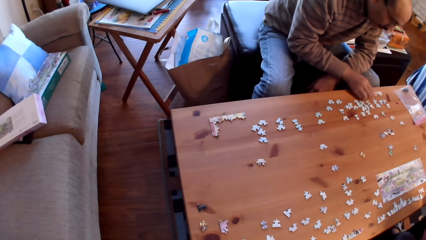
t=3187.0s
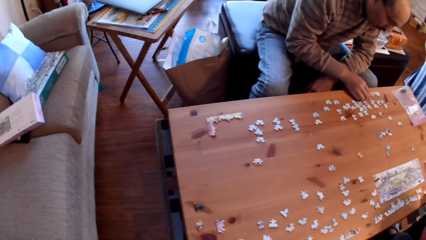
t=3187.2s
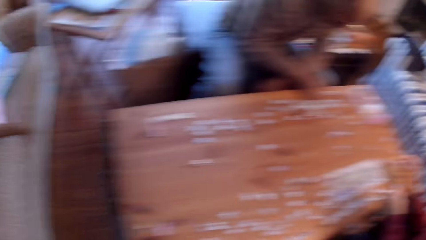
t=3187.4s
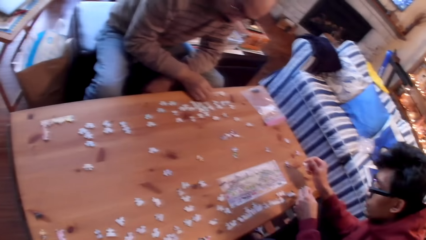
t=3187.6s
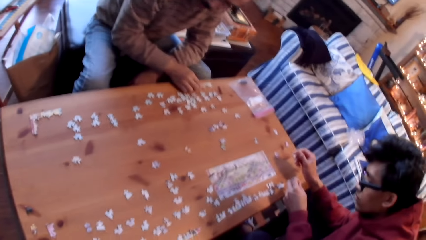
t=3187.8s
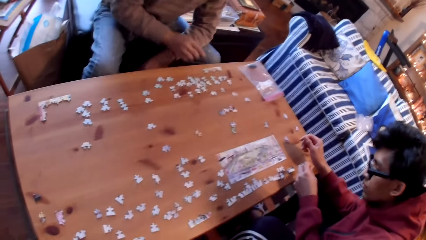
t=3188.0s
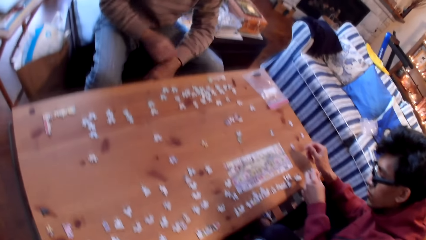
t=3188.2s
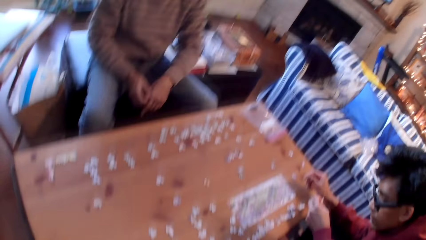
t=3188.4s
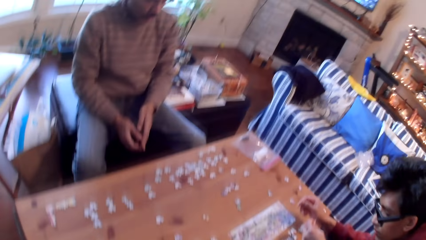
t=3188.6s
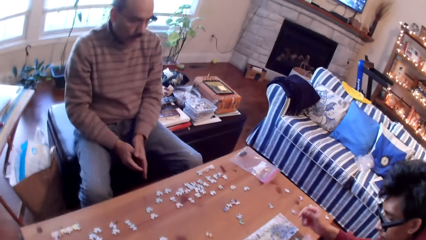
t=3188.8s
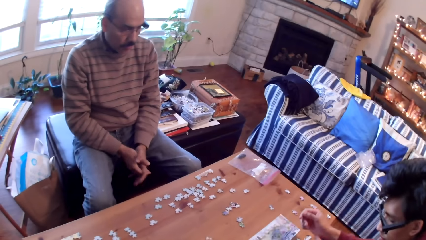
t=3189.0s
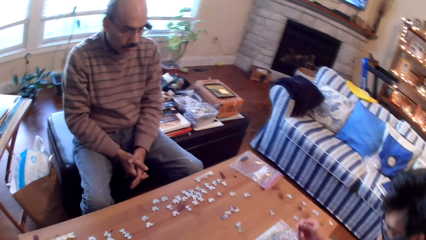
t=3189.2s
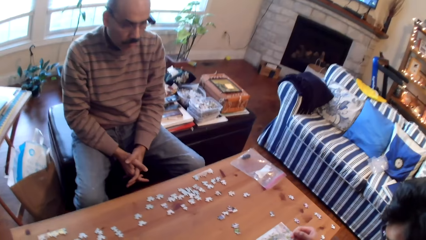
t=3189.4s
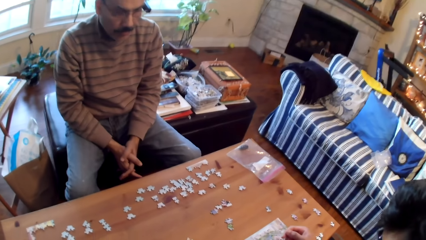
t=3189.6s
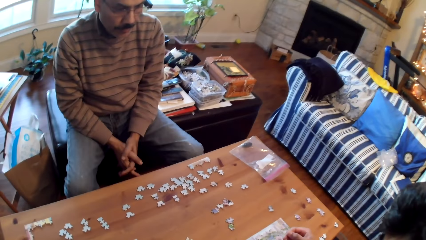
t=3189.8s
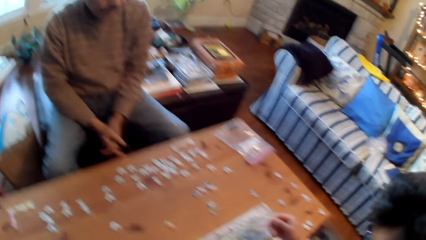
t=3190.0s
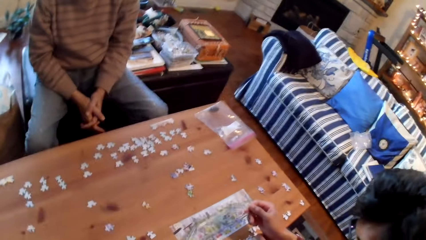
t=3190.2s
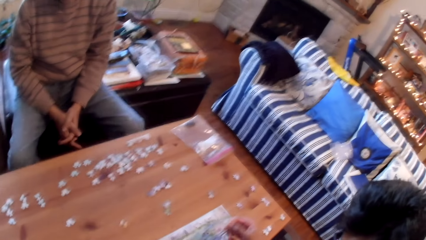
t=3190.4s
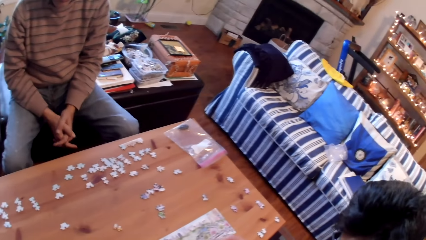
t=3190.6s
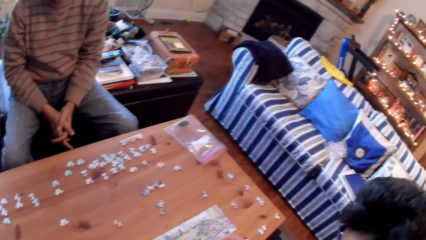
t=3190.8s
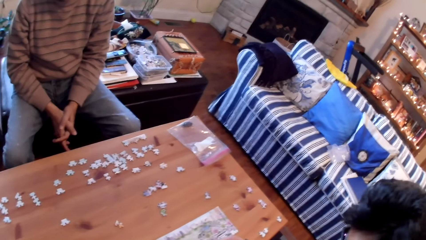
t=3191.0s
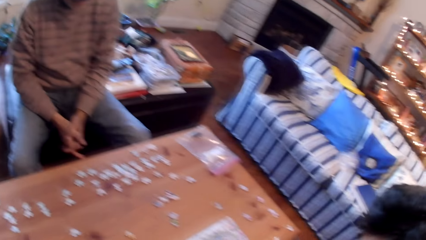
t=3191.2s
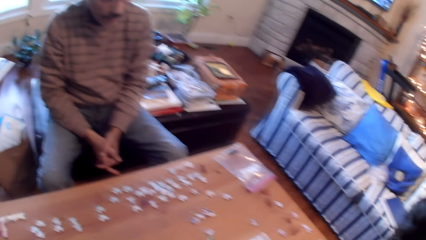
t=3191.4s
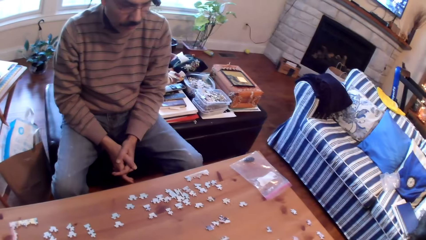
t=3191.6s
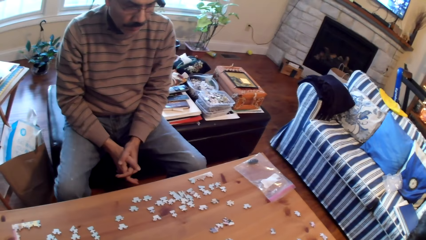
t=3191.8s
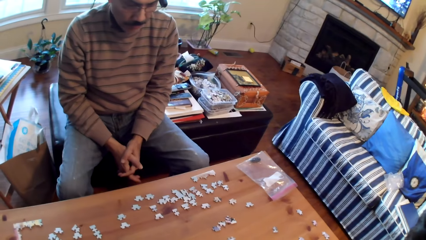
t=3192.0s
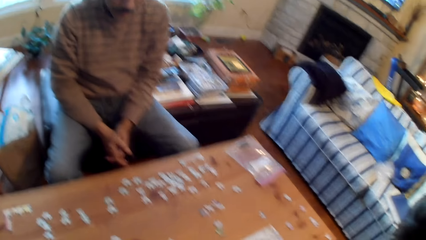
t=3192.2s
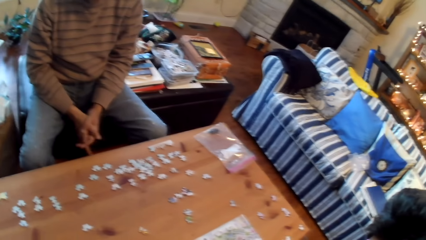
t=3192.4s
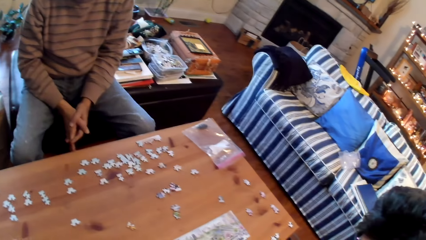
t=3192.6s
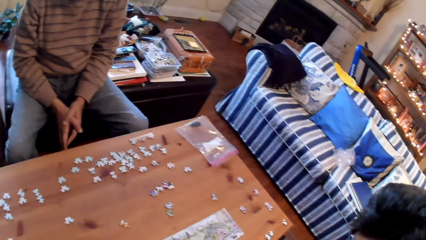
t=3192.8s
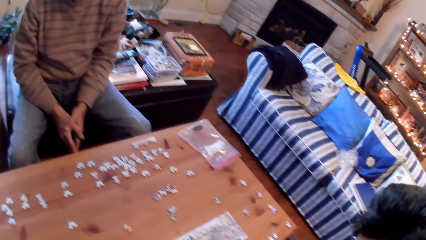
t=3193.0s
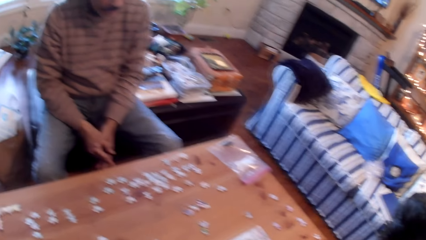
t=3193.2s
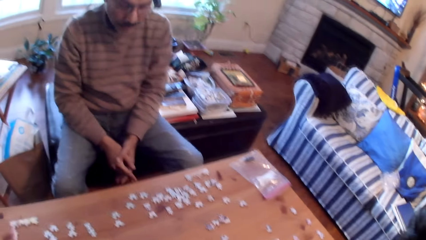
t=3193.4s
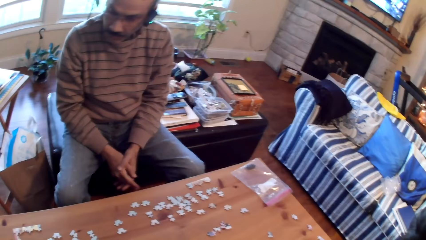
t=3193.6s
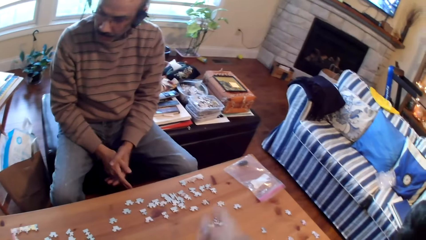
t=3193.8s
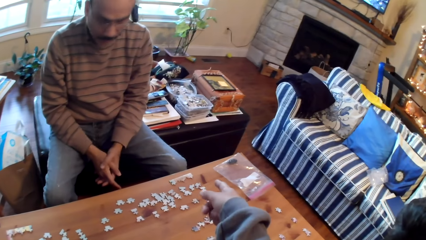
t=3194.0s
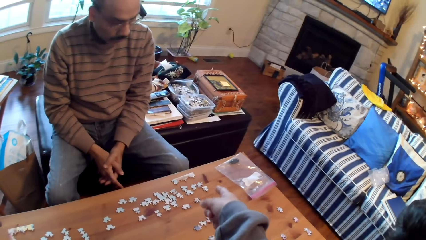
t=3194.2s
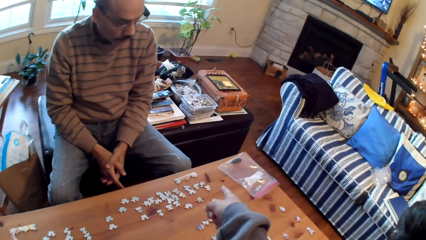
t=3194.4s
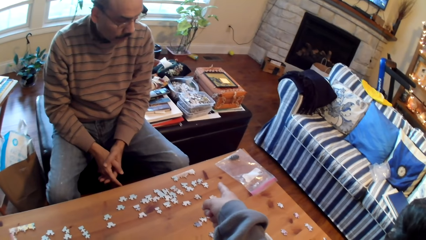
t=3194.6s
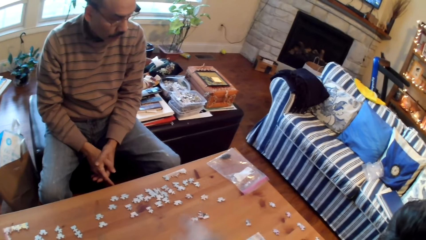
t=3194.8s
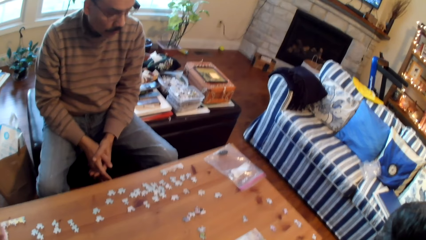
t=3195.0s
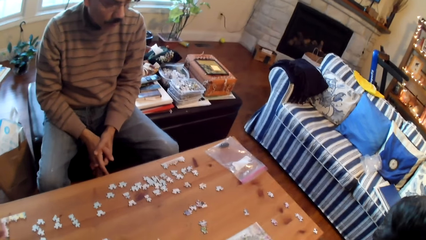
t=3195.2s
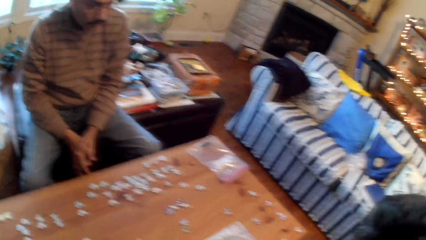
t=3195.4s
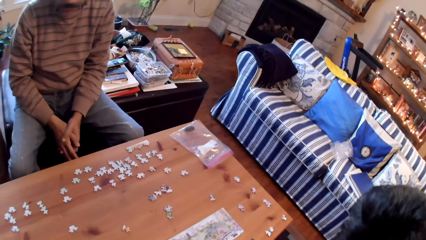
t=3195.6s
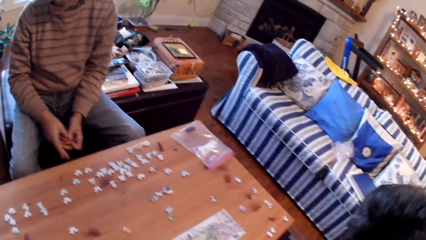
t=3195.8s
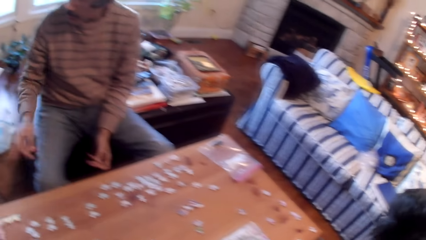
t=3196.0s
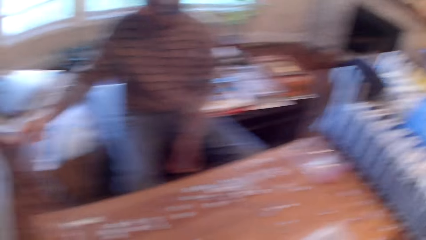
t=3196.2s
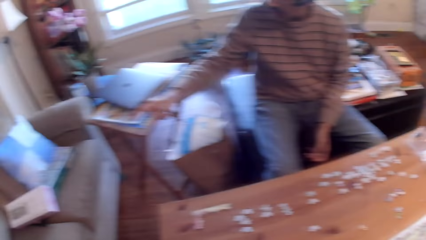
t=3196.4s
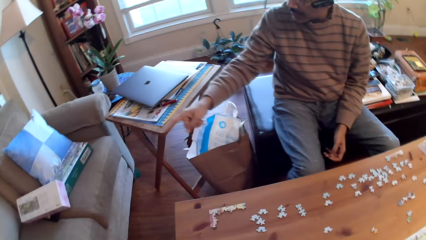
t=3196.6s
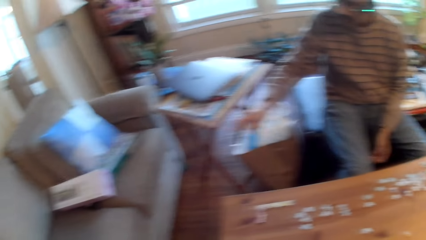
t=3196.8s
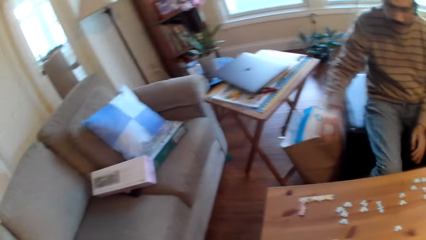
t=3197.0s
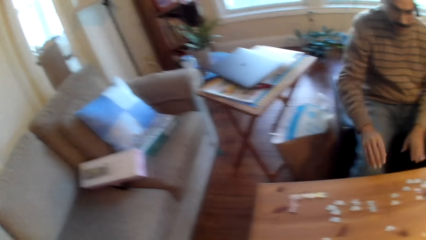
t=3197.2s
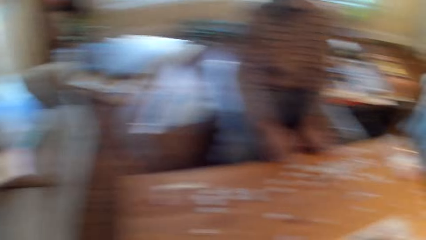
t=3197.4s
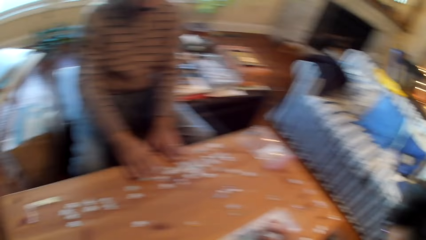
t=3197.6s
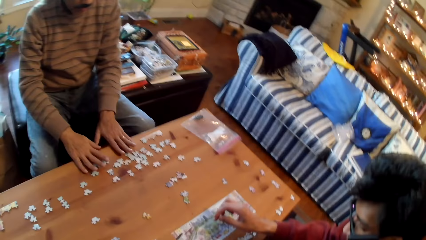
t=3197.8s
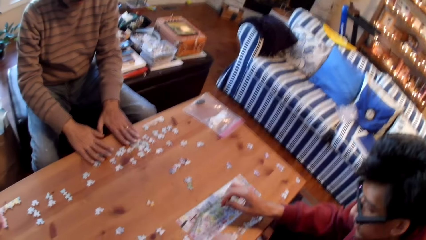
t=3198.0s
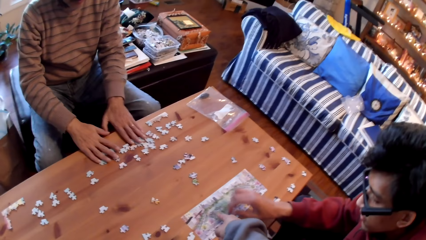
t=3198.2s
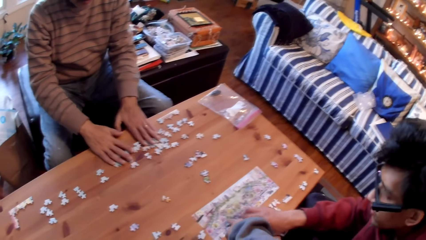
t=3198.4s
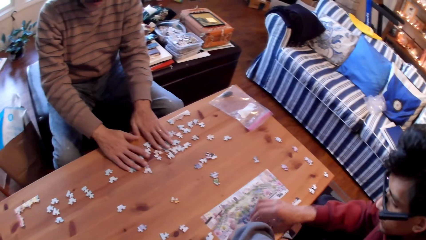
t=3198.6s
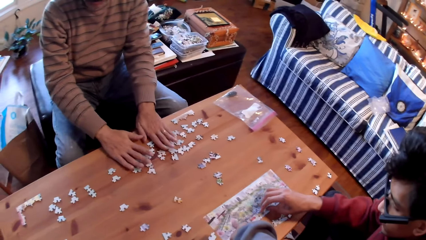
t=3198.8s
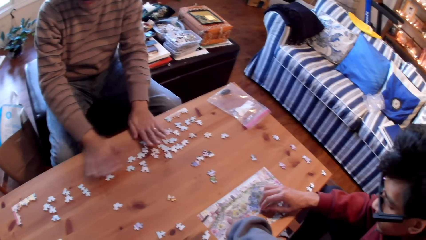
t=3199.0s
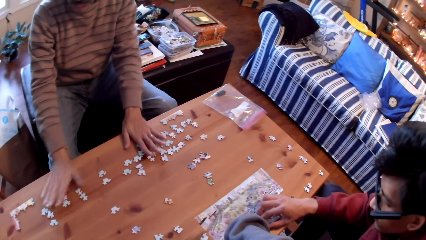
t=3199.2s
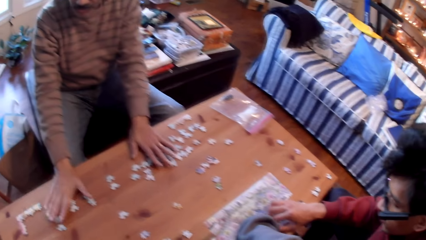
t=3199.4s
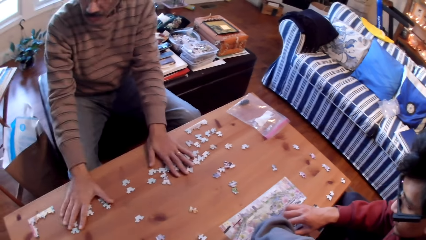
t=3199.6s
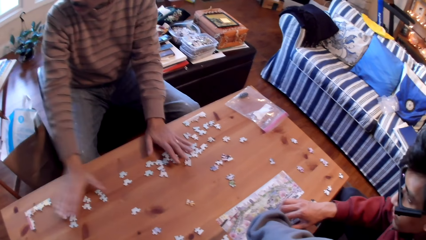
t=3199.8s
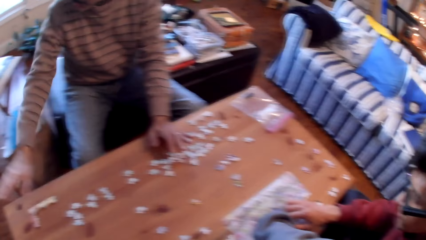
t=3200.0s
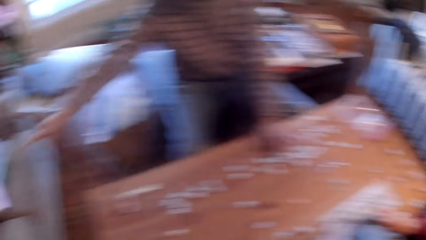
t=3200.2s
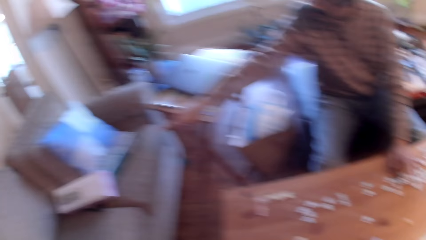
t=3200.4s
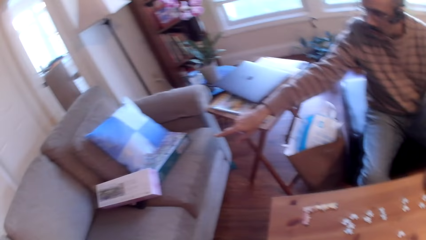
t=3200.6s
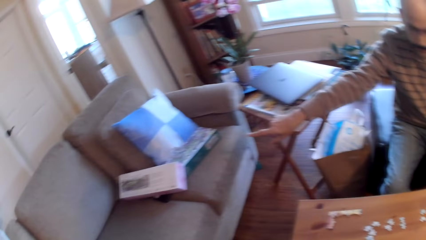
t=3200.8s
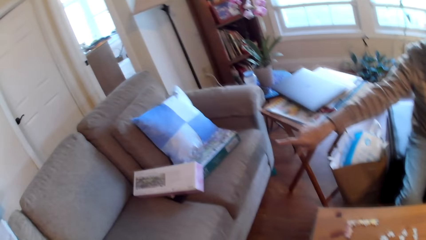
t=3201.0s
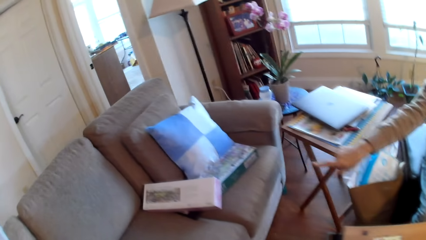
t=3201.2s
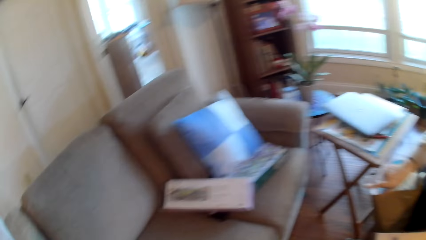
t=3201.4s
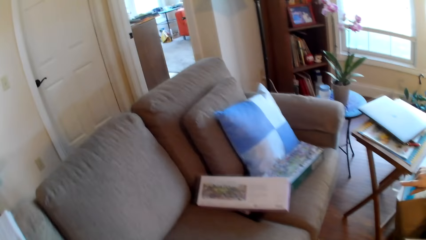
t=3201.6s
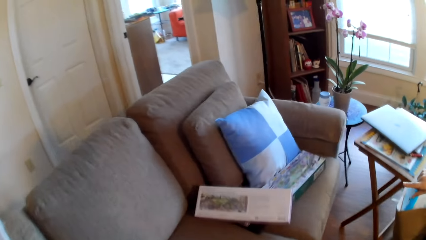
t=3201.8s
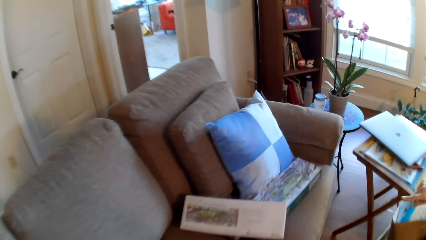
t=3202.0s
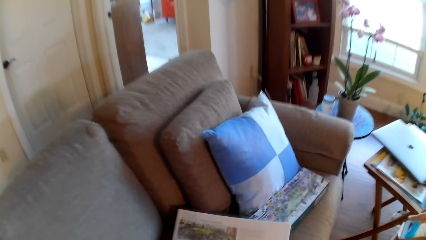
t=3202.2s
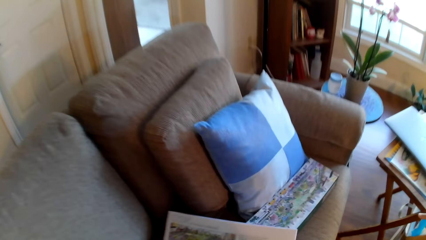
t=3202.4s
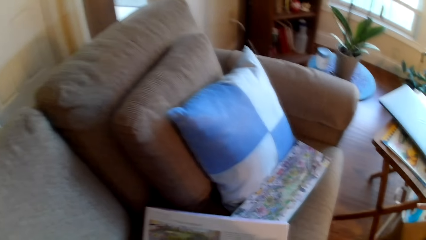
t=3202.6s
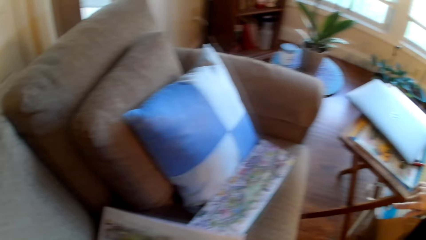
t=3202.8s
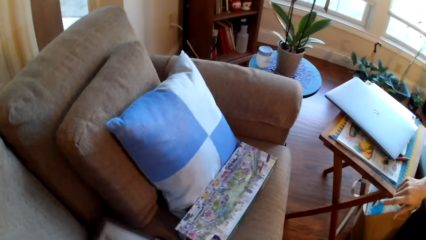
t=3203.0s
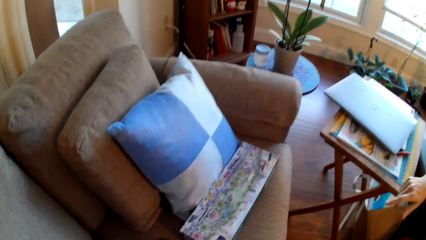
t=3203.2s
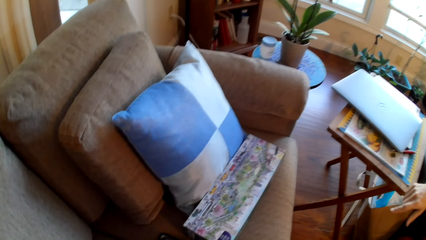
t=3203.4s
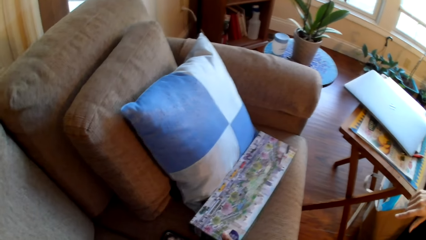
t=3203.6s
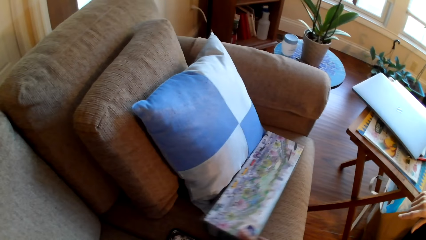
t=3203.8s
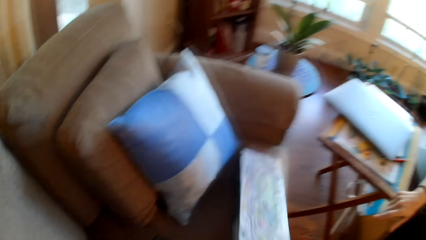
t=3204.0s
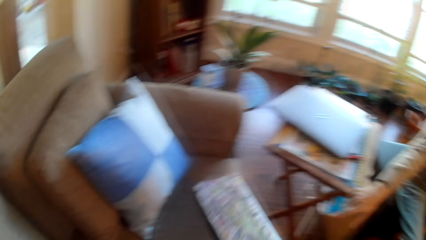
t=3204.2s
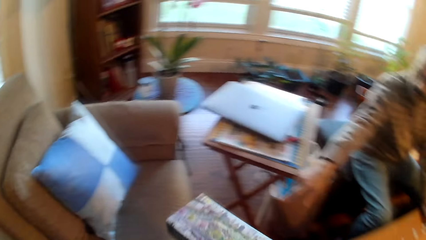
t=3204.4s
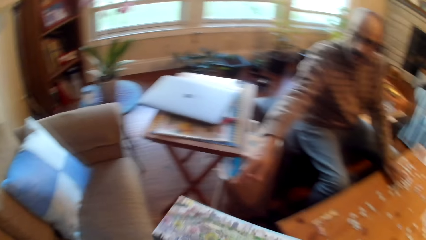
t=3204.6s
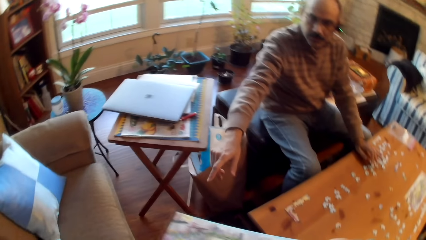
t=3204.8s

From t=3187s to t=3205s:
A man stares at the puzzle pieces on the table. The camera wearer stares at the puzzle pieces on the table and points at the puzzle pieces on the table. The man moves his hands and moves the puzzle pieces on the table. The man points at the box on the sofa. The camera wearer walks towards the box. They pick up the box from the sofa.
